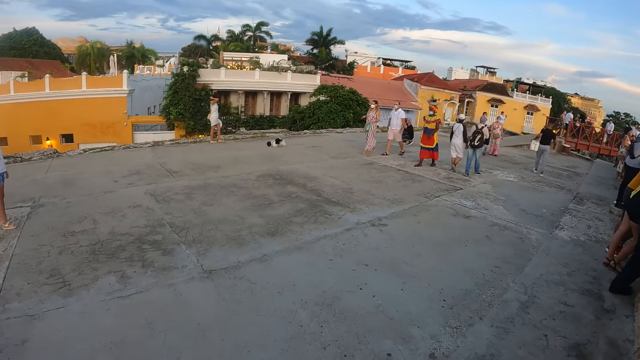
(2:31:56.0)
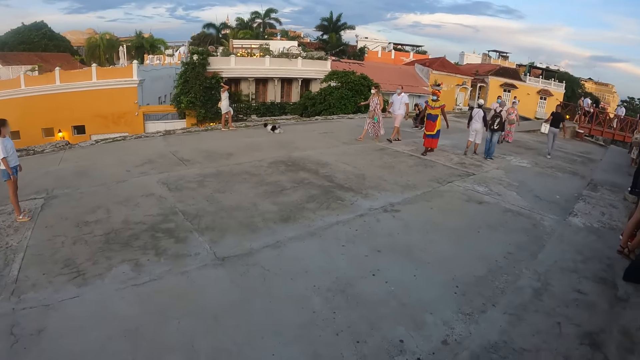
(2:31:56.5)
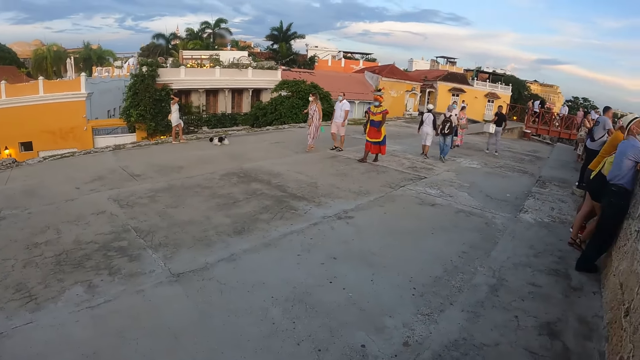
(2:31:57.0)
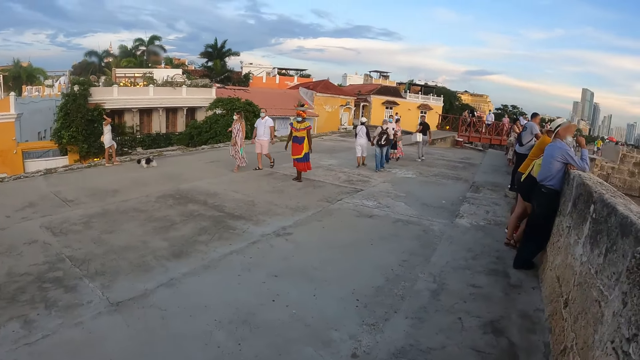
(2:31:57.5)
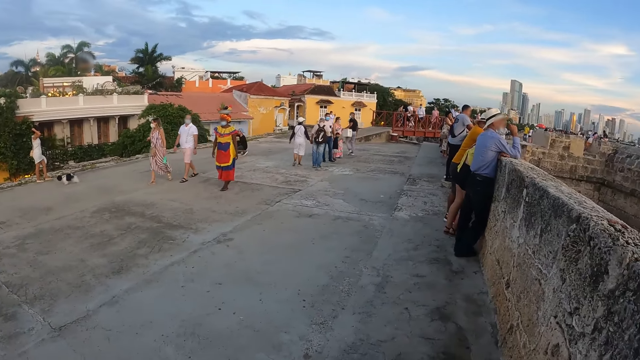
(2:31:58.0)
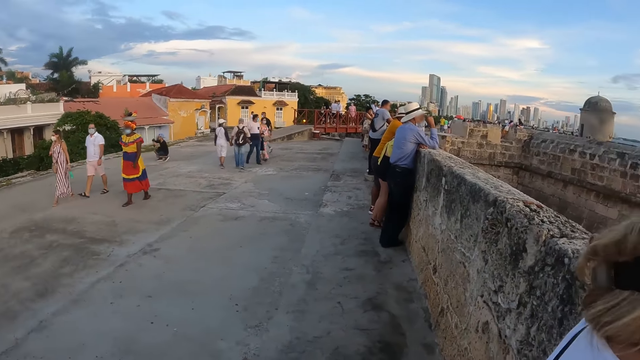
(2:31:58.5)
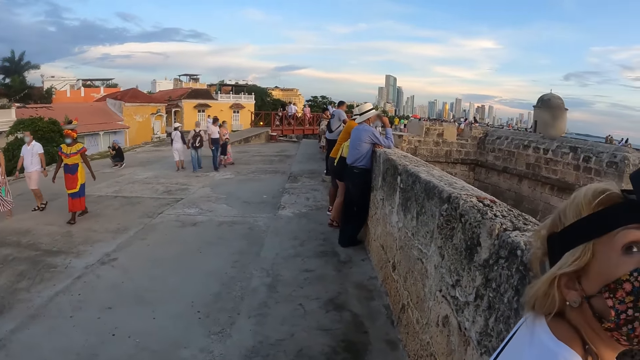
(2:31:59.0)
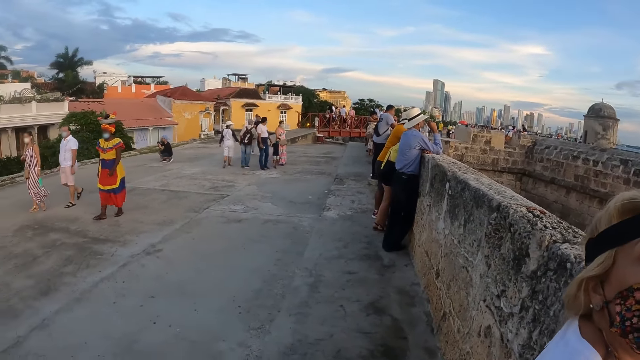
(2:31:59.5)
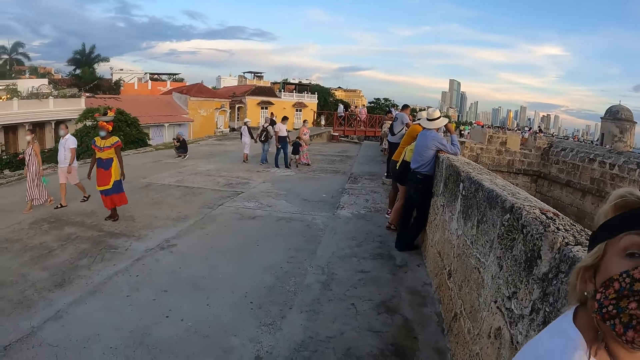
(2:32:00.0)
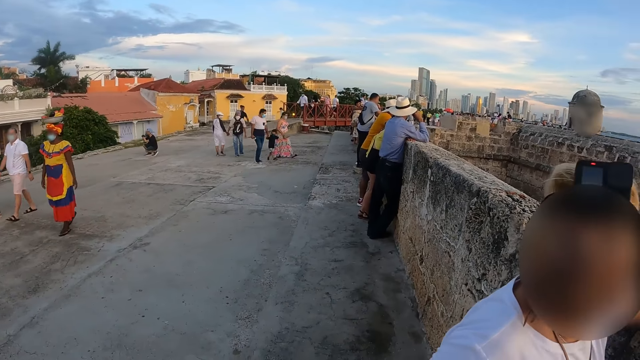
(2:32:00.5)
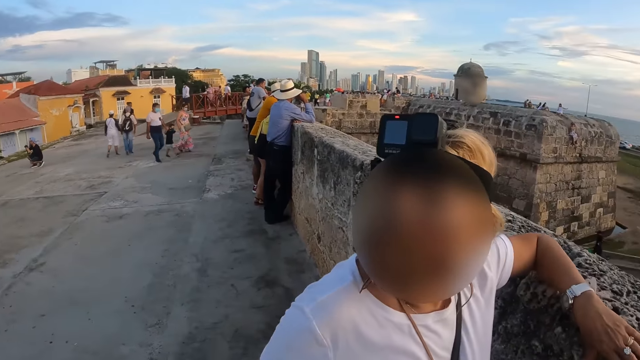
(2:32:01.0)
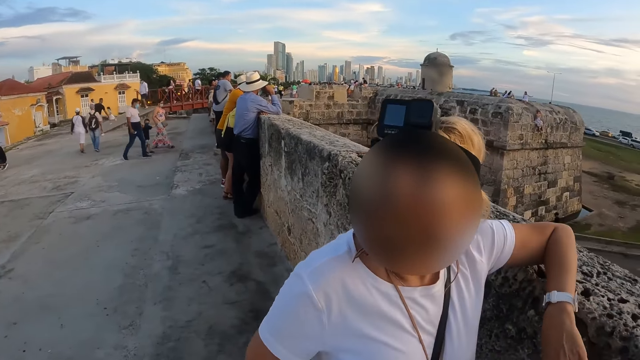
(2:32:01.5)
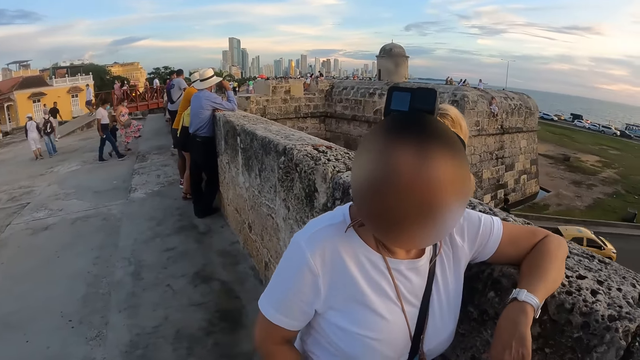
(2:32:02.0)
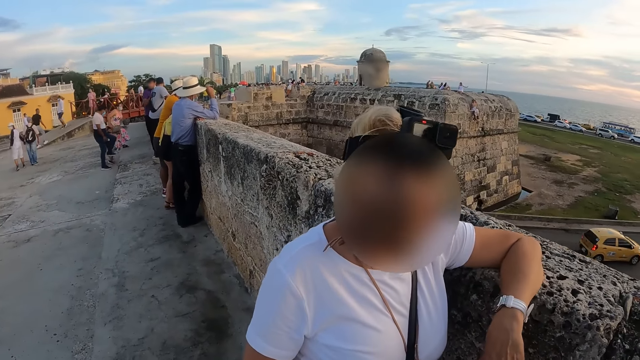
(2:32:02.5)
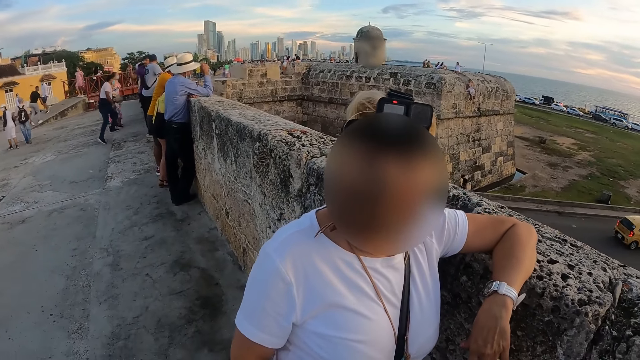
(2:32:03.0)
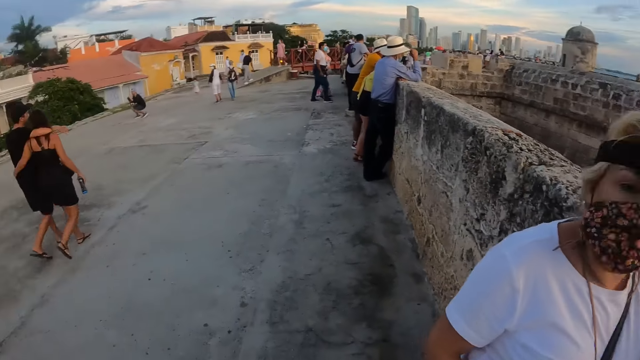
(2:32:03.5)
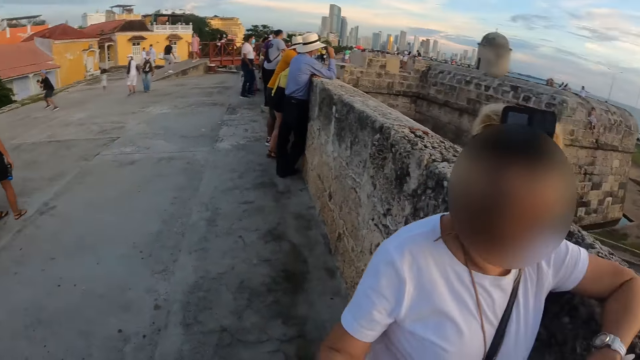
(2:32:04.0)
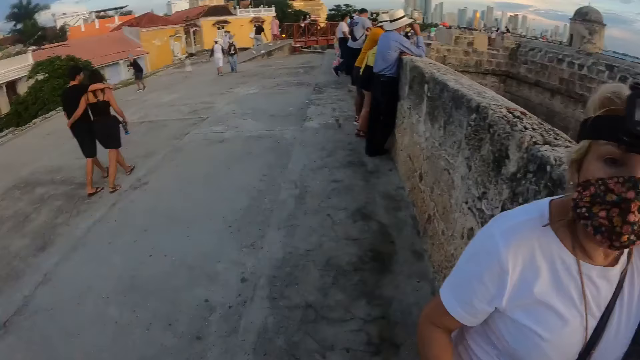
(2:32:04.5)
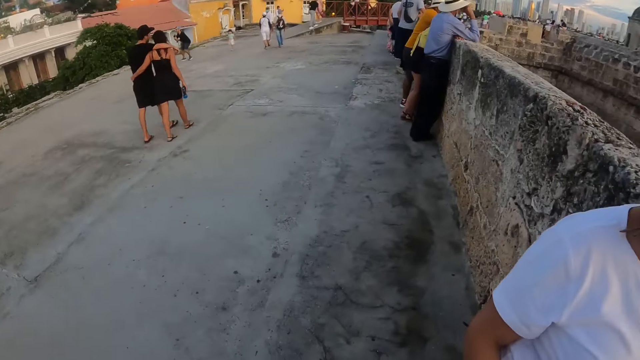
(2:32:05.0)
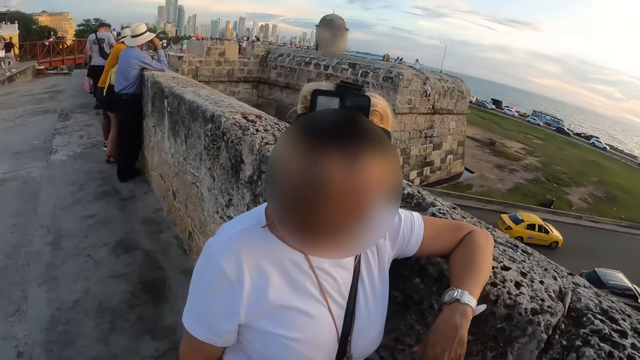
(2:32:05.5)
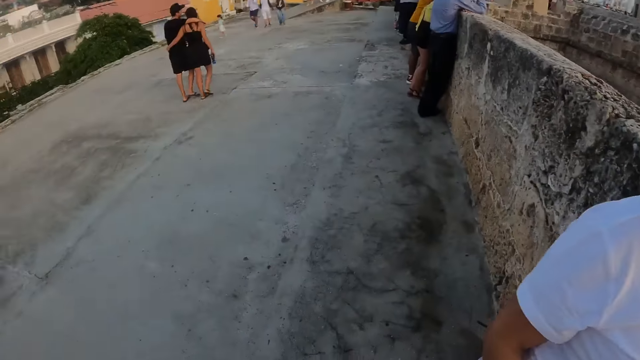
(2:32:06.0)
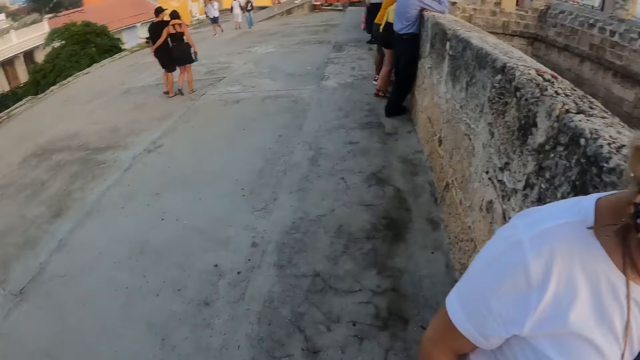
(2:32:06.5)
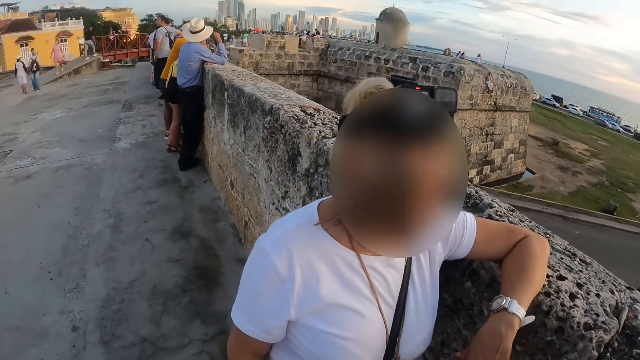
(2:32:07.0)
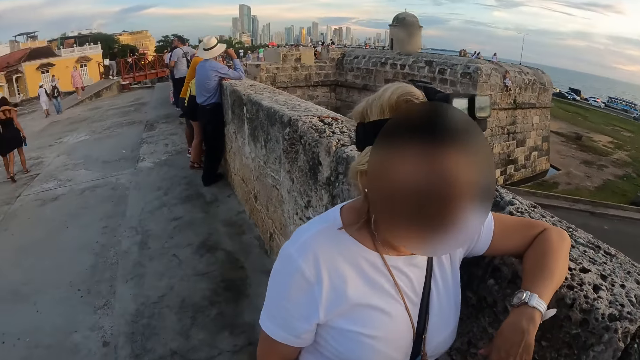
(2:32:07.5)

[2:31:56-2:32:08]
The camera wearer looks around. A woman interacts with the camera wearer.

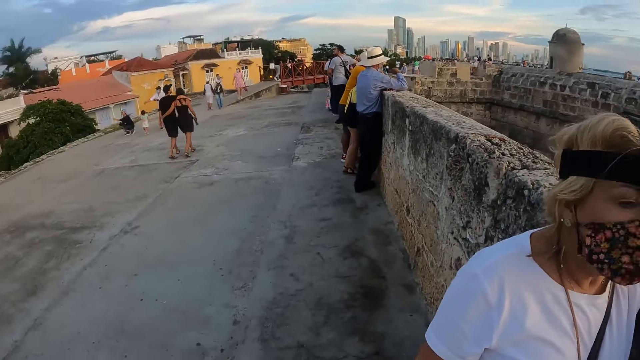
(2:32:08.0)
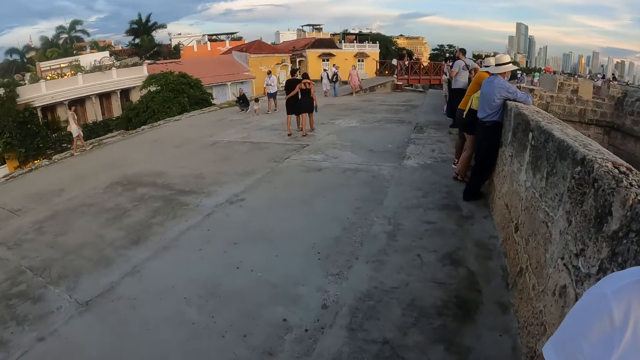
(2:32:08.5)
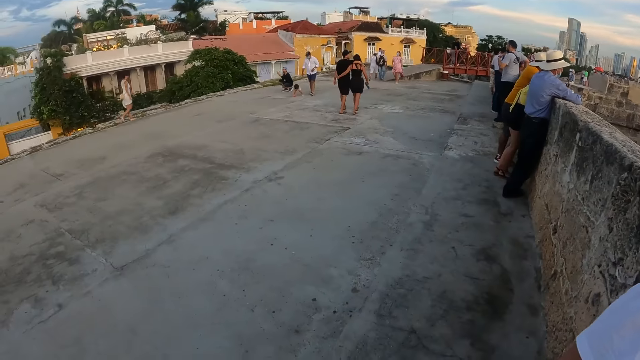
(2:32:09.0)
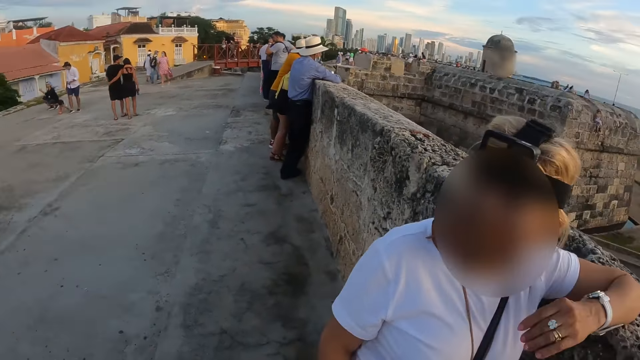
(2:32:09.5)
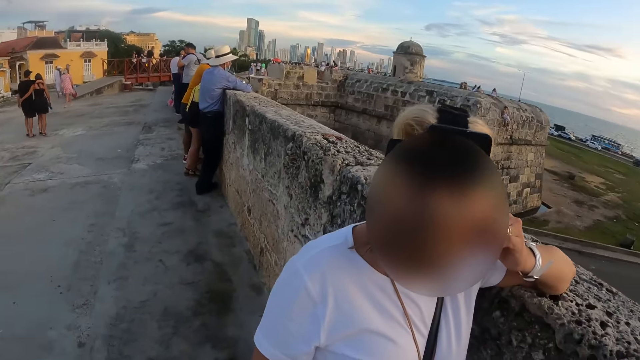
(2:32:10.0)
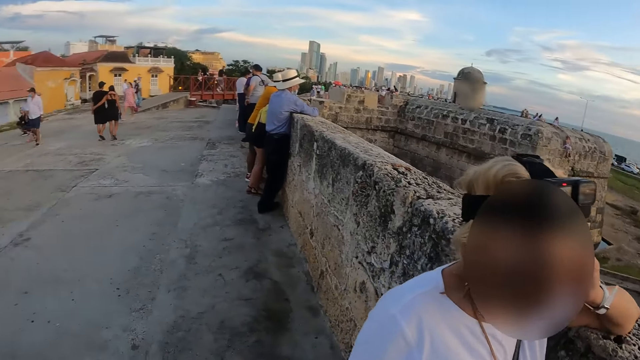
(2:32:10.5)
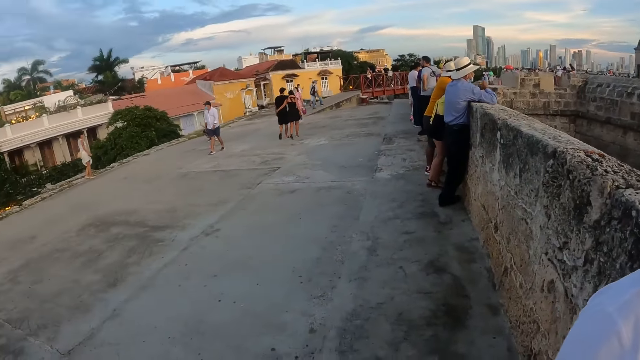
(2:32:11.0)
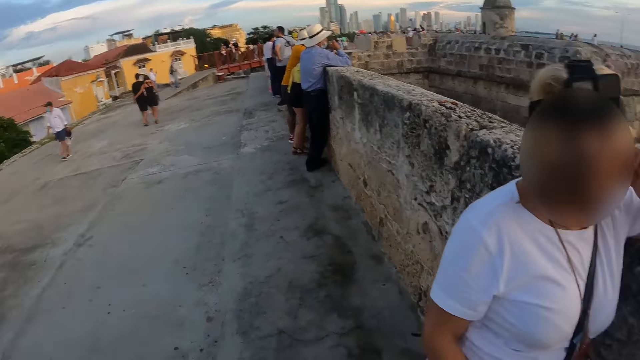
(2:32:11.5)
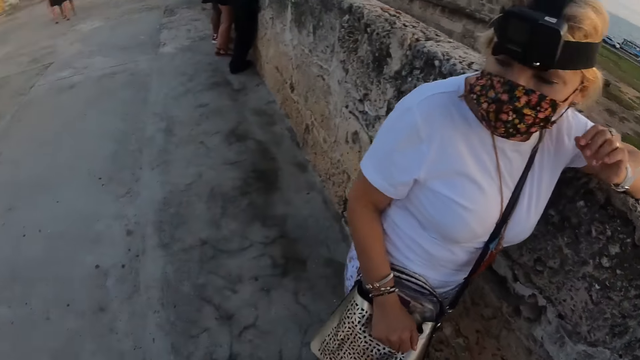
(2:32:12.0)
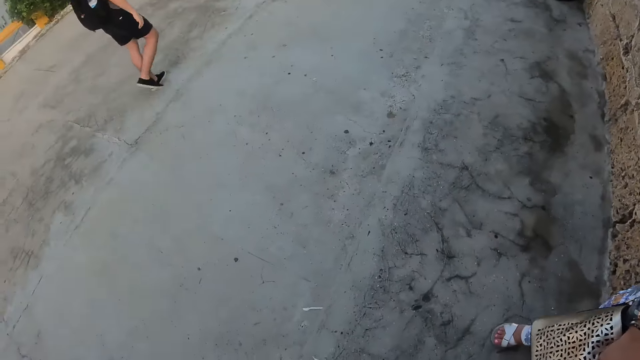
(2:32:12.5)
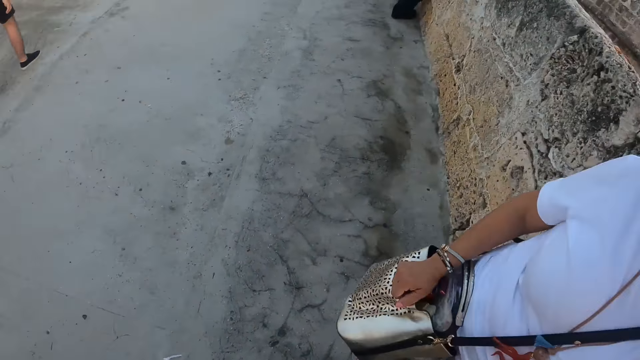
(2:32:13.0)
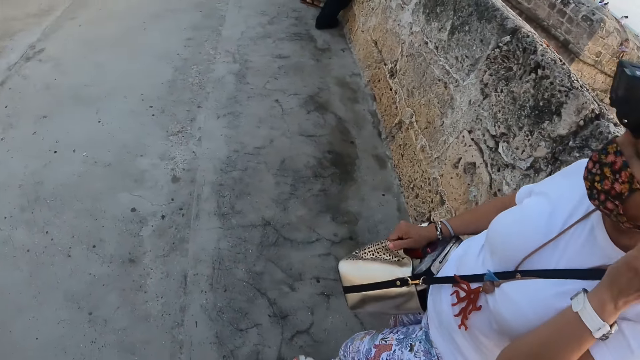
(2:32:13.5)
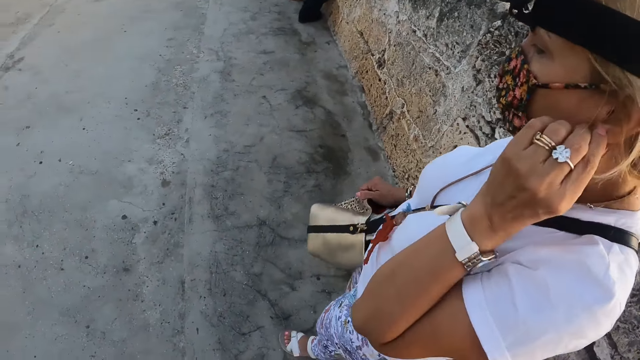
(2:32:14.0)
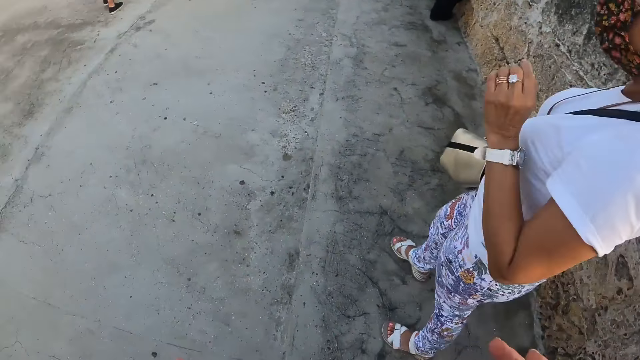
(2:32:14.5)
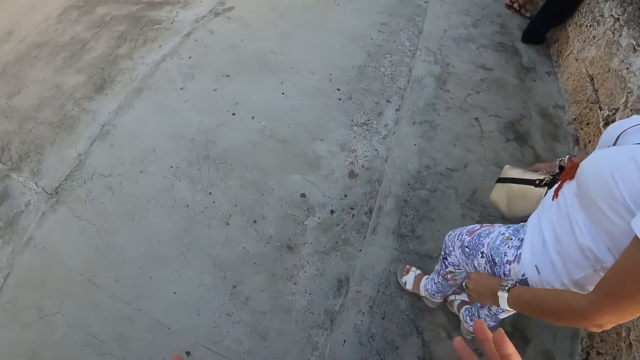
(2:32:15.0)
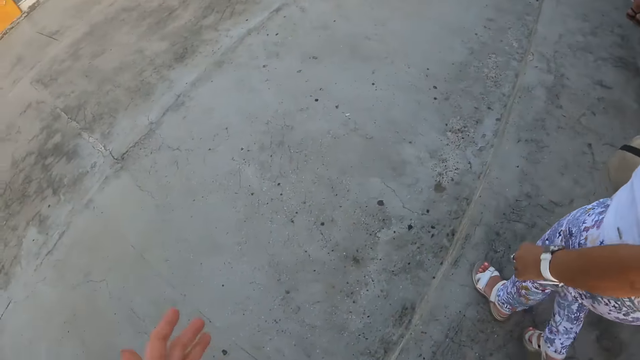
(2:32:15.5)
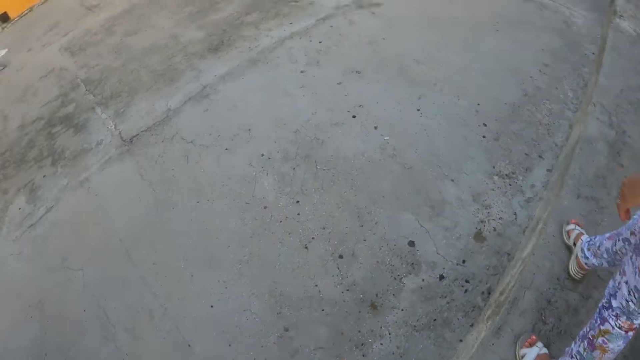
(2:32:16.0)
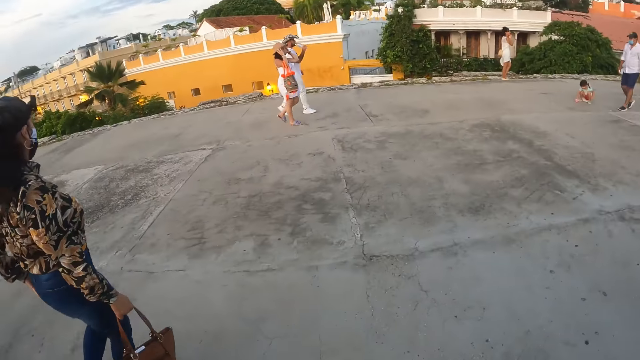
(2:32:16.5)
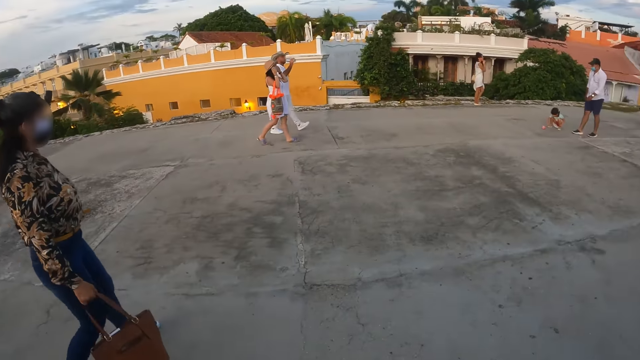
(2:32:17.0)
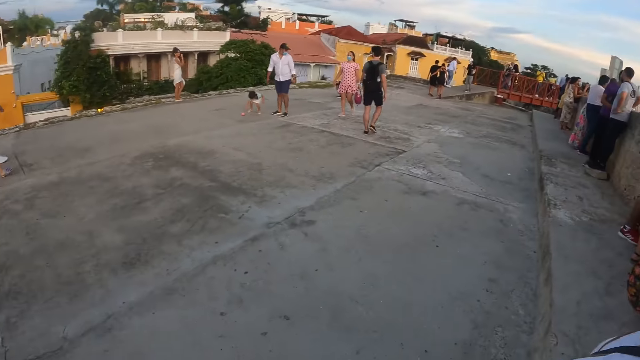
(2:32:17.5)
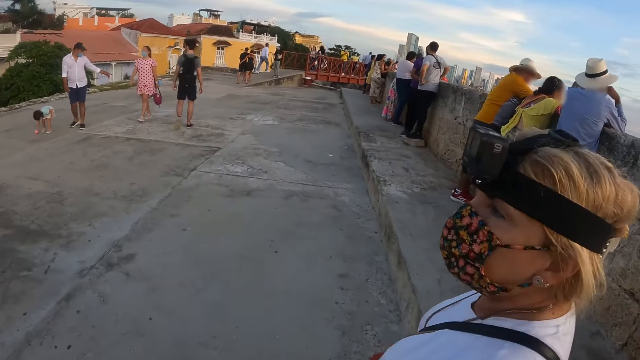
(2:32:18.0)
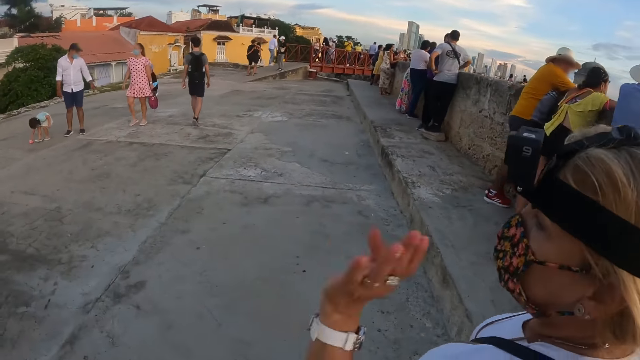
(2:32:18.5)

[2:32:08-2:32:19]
A woman touches her eyes with the left hand. The camera wearer walks around. The woman touches an ear with the left hand and walks around.
